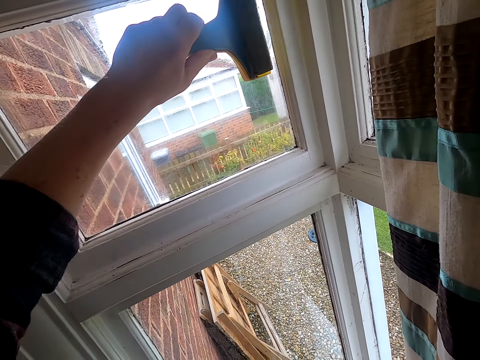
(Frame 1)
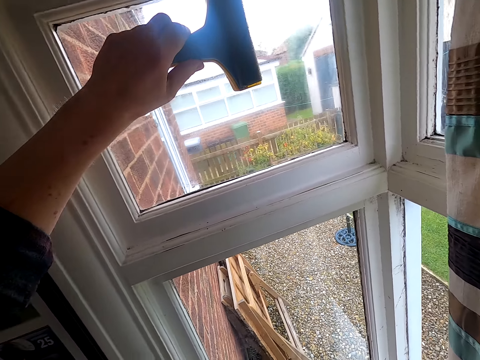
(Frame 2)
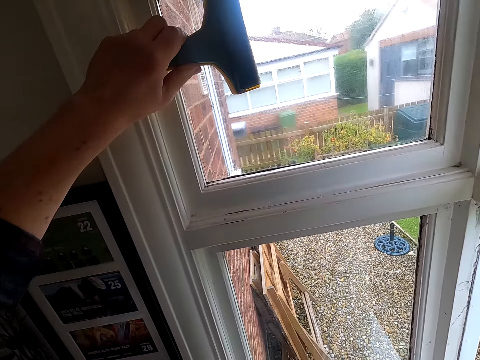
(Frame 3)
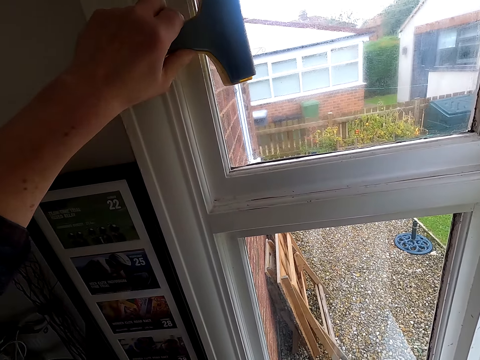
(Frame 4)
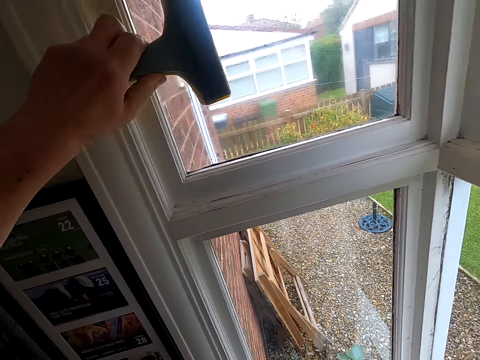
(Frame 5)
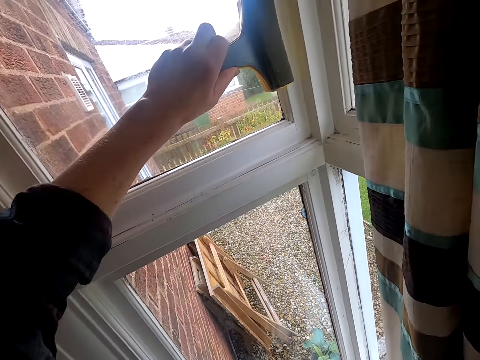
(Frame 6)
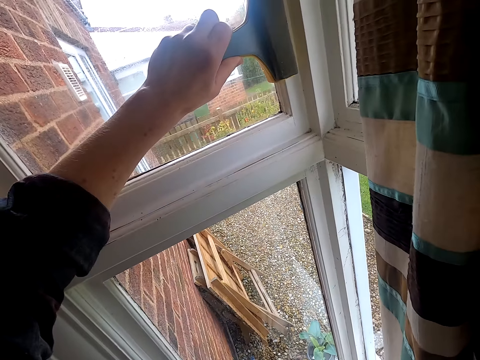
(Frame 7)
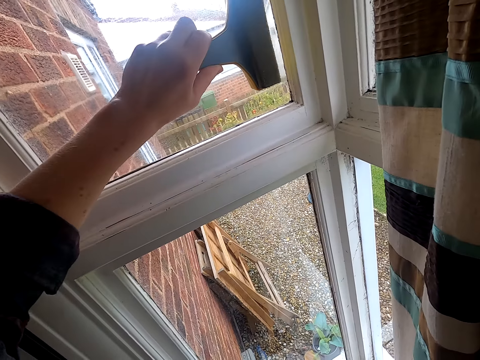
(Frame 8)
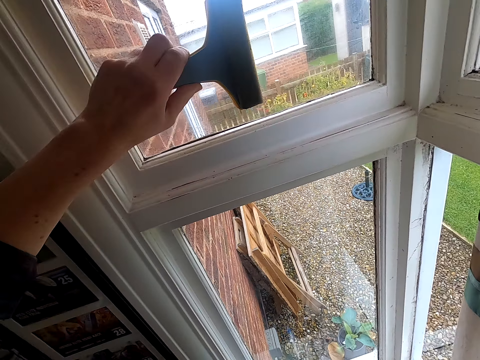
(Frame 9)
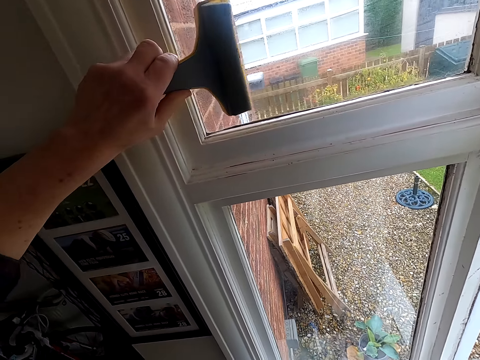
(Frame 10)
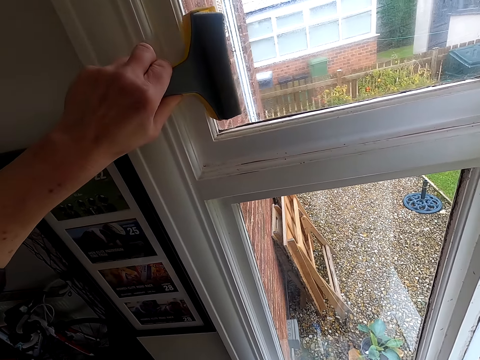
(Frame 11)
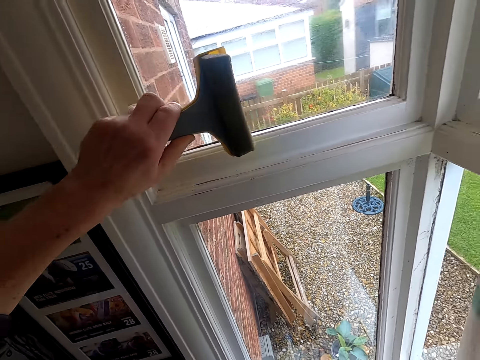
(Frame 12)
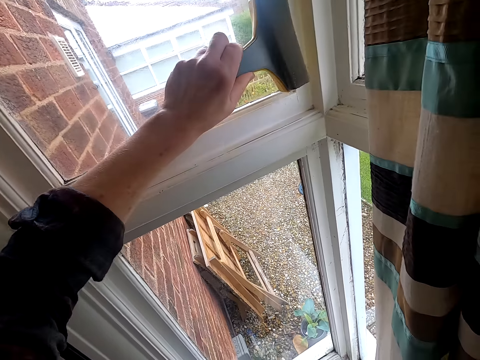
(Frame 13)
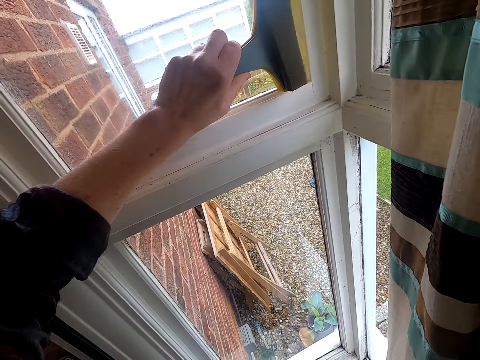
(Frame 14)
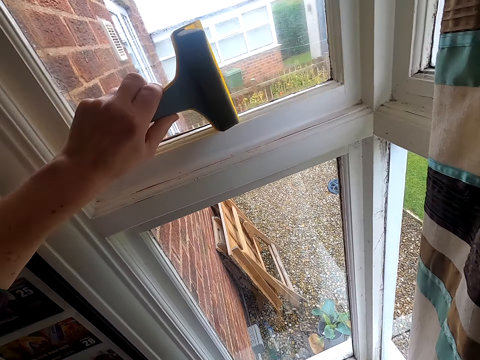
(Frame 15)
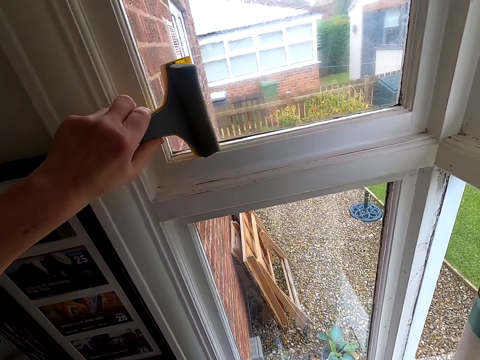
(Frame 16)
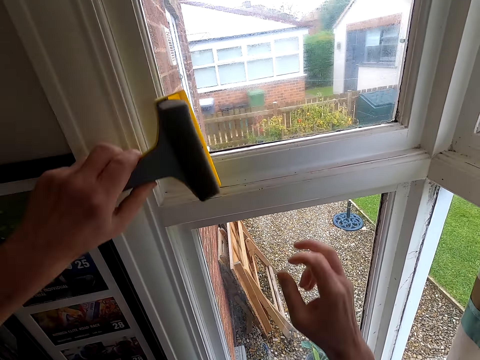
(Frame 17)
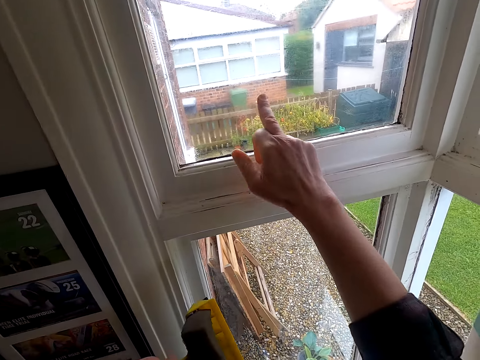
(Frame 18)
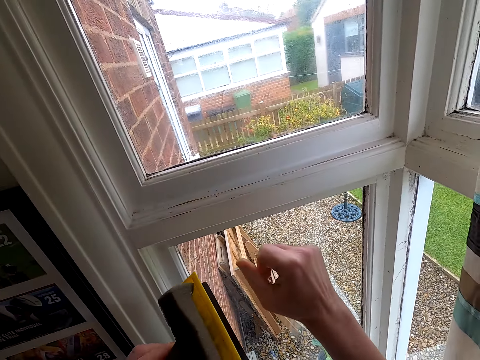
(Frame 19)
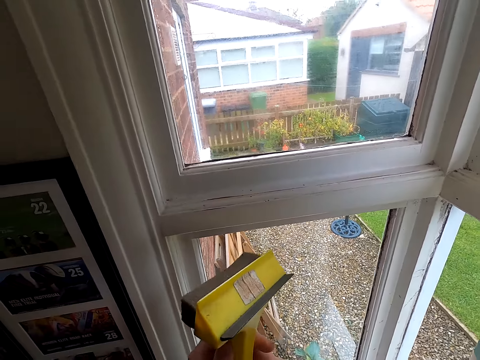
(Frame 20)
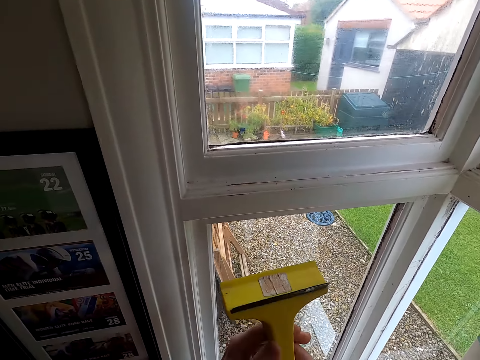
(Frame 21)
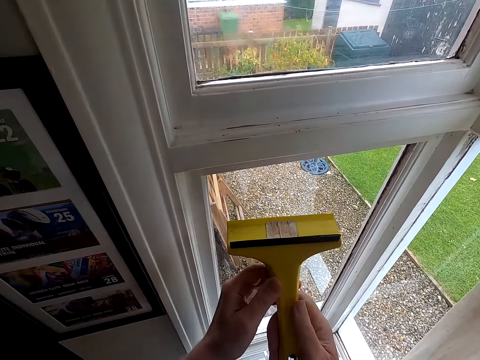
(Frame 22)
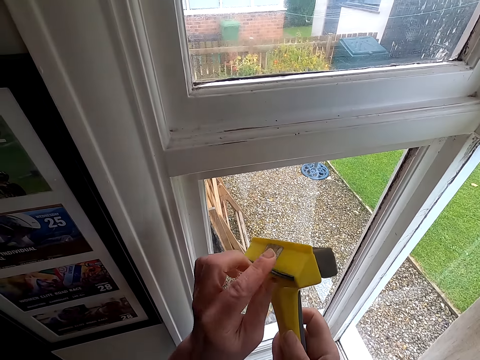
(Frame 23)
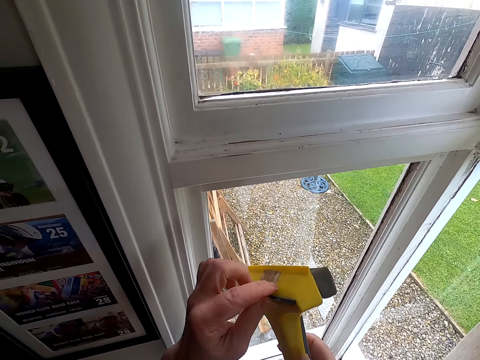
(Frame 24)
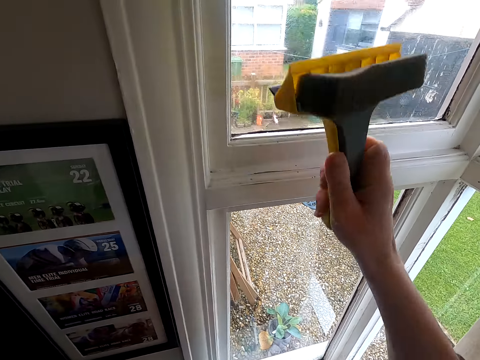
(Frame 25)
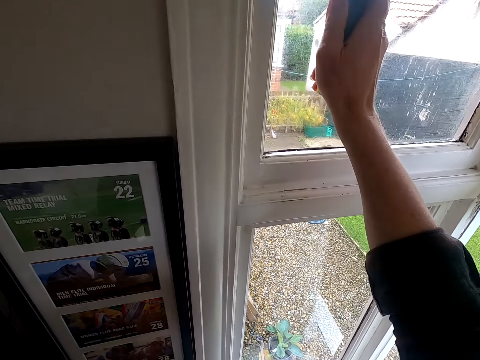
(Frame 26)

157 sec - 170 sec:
The camera wearer wipes the window with a sponge brush. He touches the window. He wipes the window with his finger. He holds the sponge brush. He cleans the window.

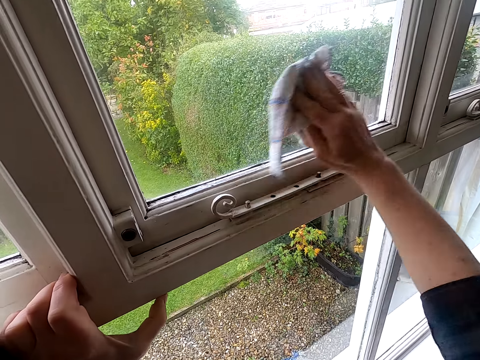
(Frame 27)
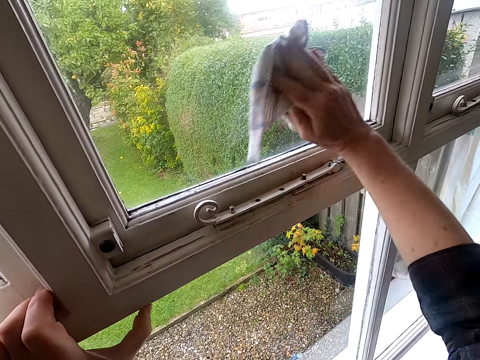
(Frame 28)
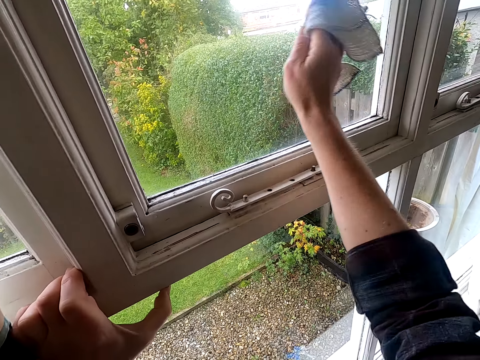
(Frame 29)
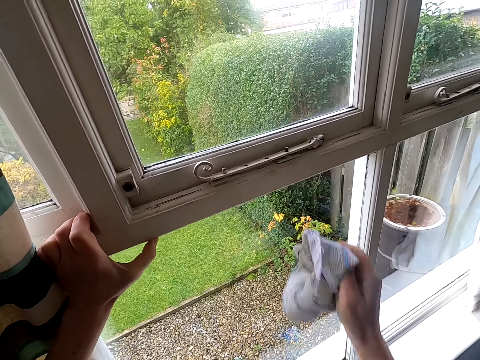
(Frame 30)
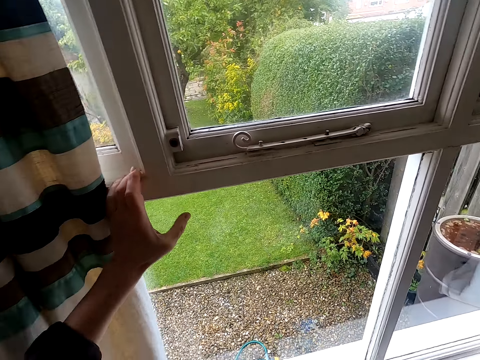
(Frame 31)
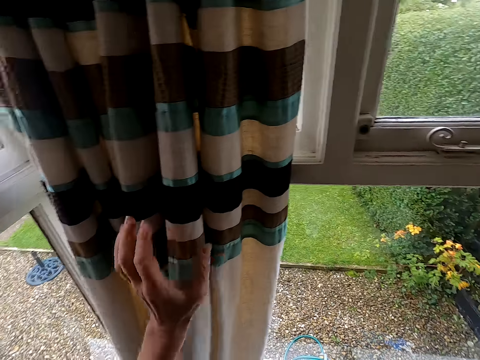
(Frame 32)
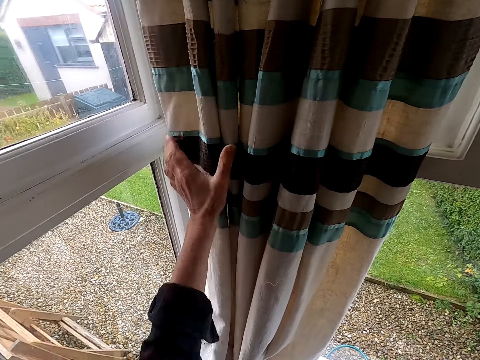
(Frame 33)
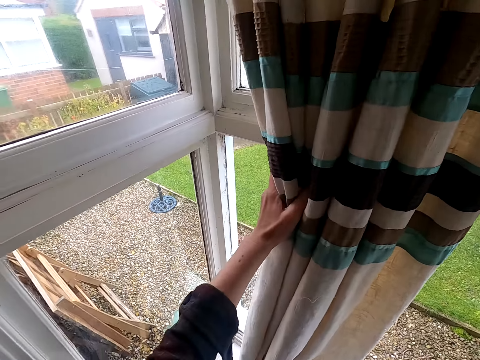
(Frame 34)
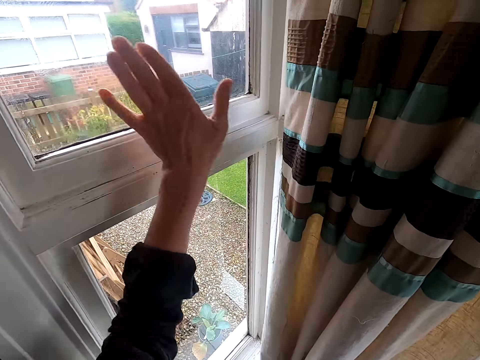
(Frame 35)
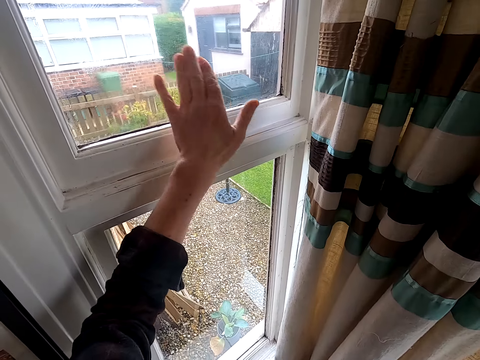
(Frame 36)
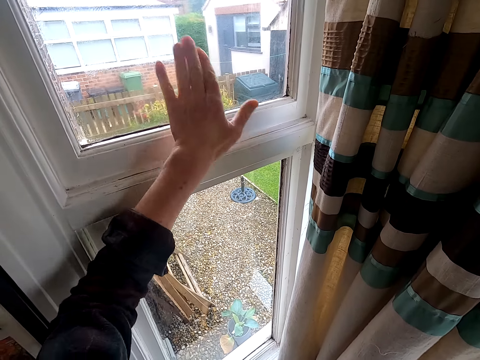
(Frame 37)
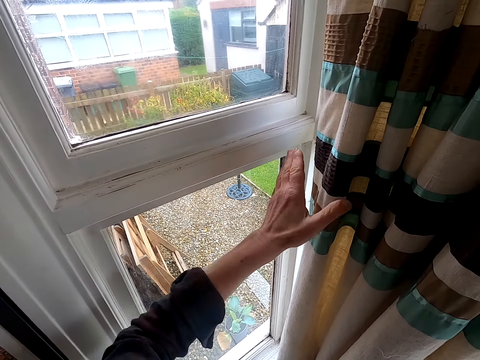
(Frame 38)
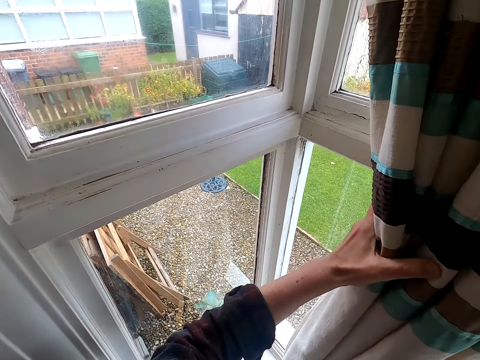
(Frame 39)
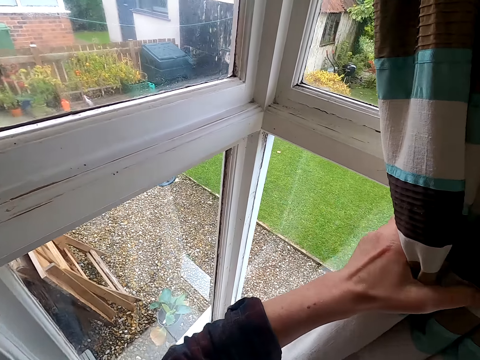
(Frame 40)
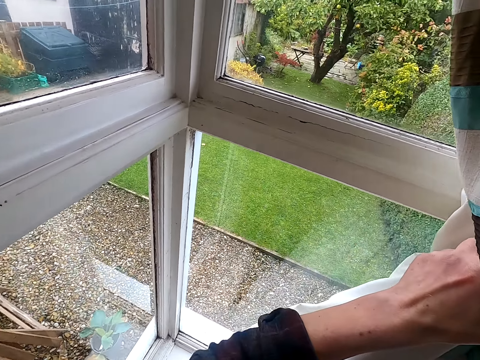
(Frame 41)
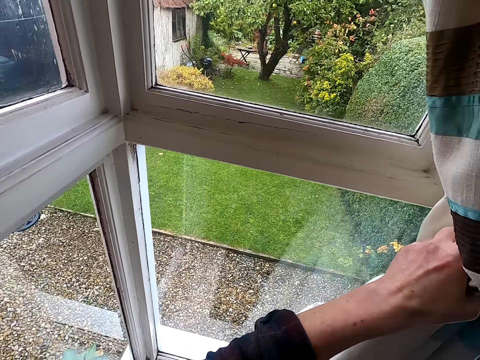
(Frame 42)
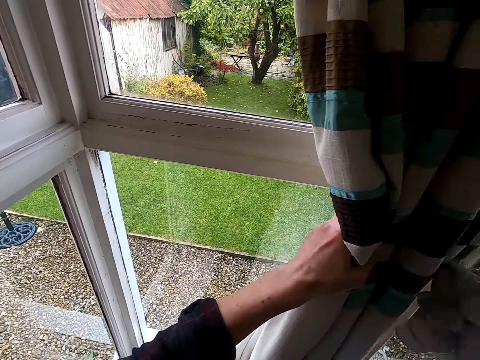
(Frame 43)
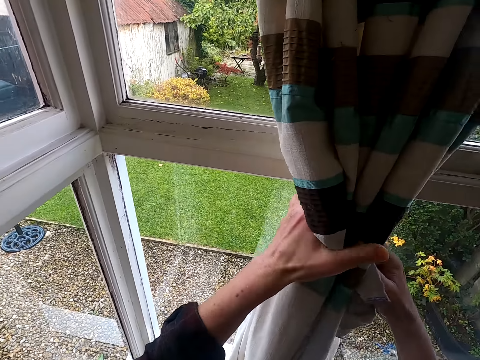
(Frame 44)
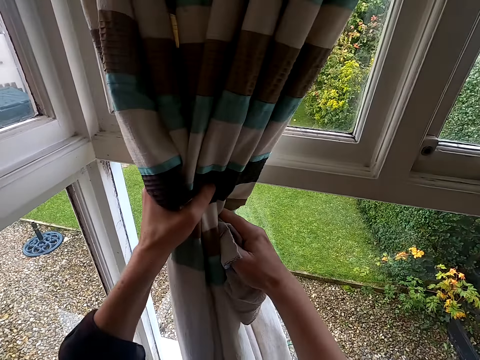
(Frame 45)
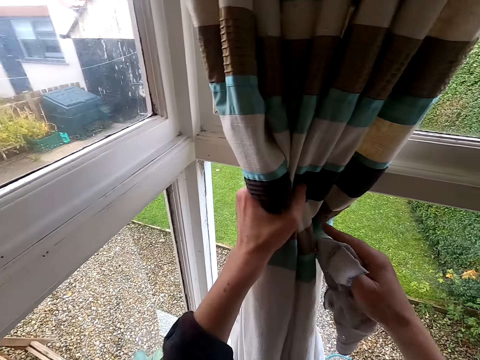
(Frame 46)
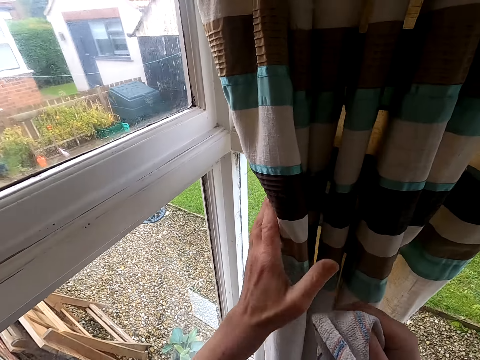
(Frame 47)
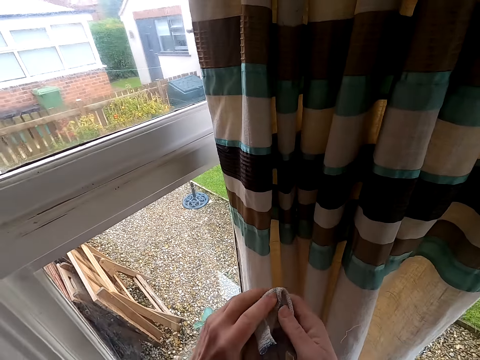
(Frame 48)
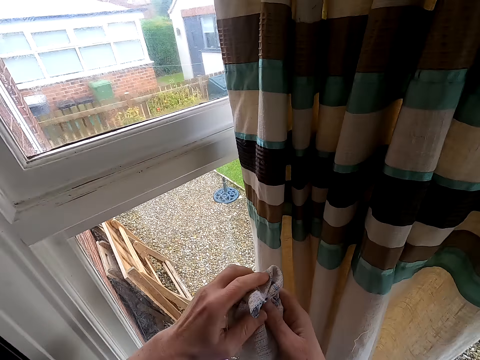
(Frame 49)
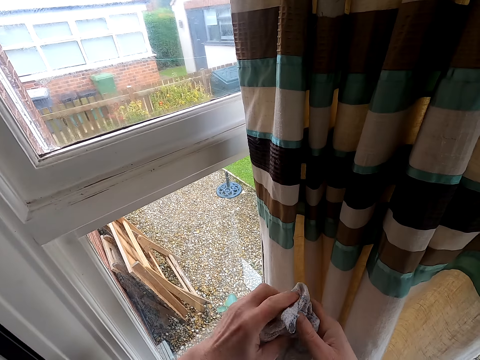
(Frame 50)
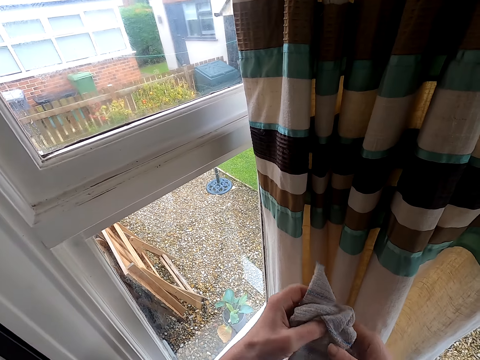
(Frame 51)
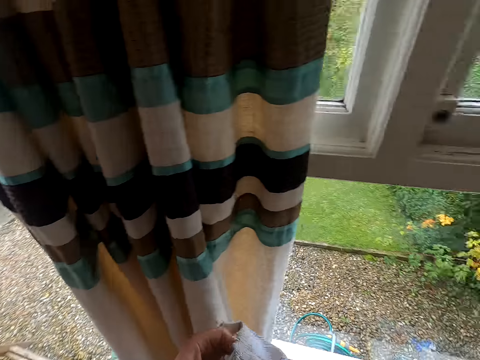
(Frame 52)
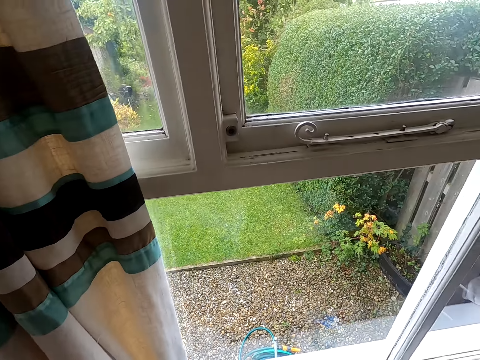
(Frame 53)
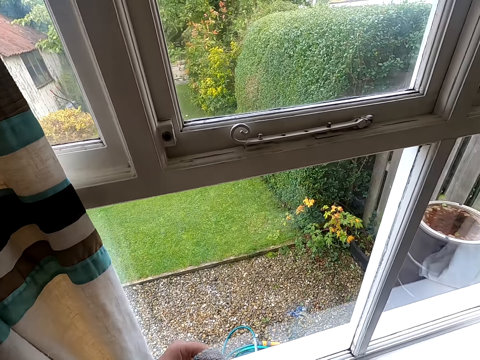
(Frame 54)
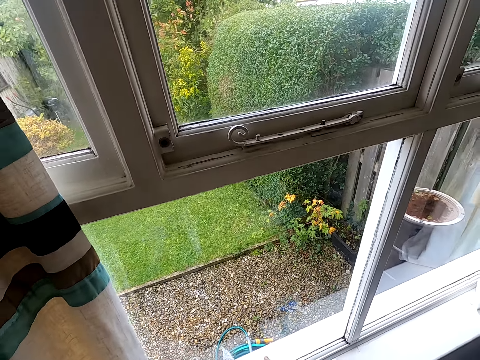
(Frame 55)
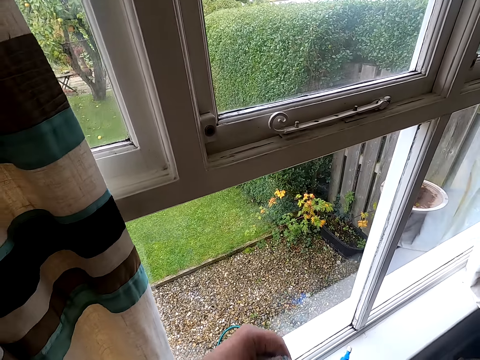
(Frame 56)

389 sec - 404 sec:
The camera wearer moves the curtains. They rub the window with the left hand. They move the curtains. They adjust the cloth. They hold the wiping cloth.
